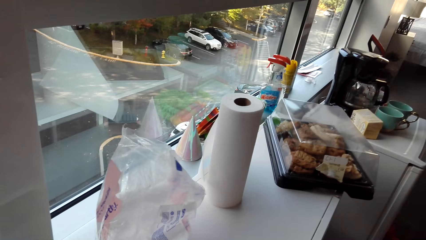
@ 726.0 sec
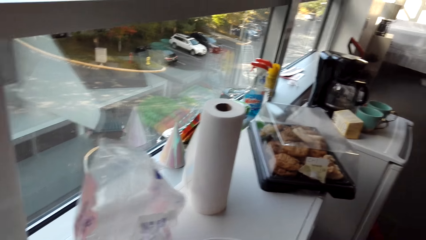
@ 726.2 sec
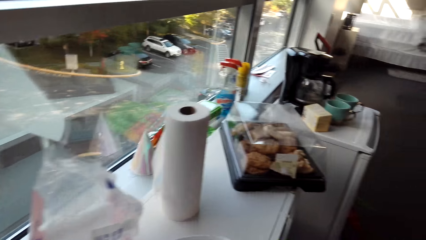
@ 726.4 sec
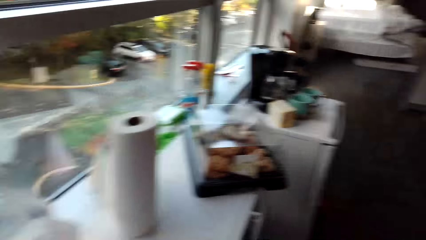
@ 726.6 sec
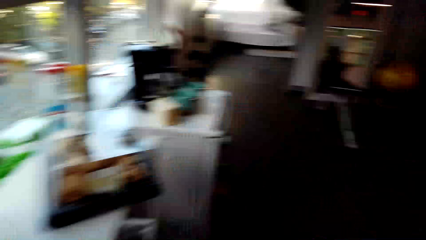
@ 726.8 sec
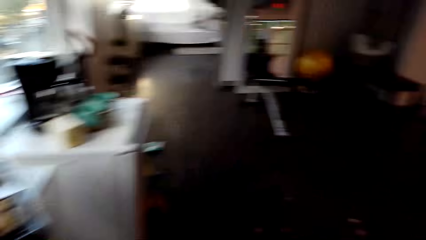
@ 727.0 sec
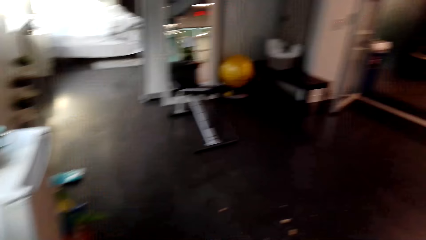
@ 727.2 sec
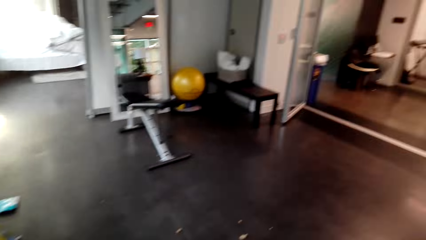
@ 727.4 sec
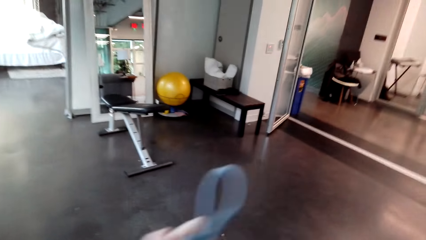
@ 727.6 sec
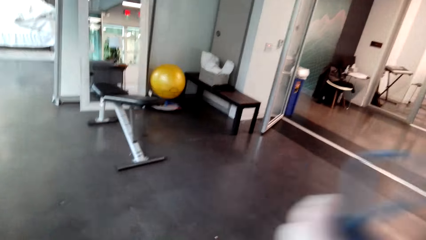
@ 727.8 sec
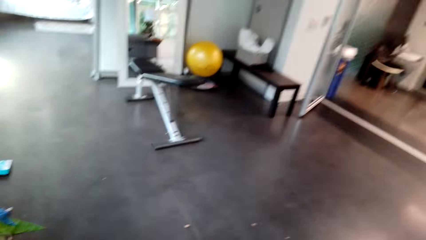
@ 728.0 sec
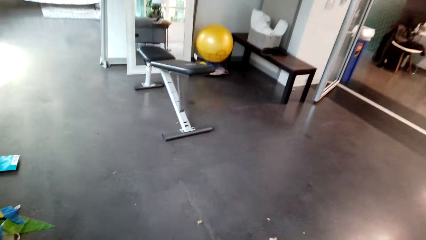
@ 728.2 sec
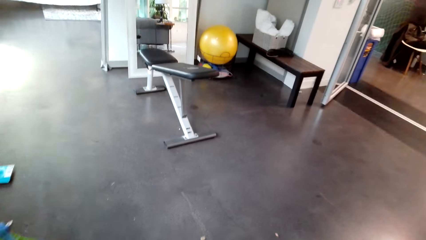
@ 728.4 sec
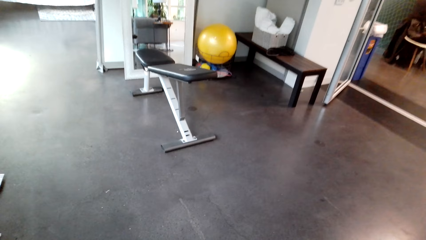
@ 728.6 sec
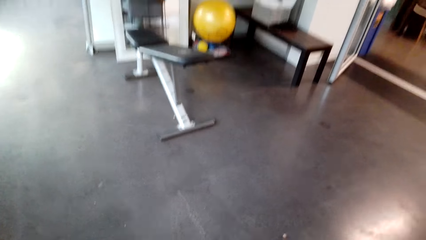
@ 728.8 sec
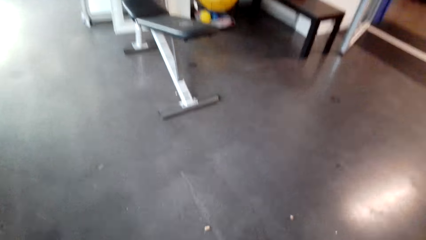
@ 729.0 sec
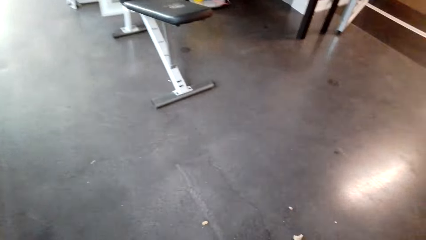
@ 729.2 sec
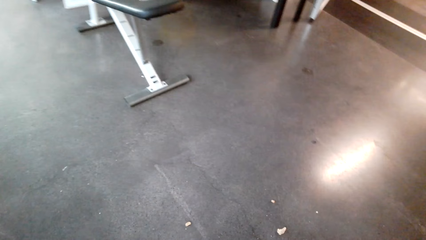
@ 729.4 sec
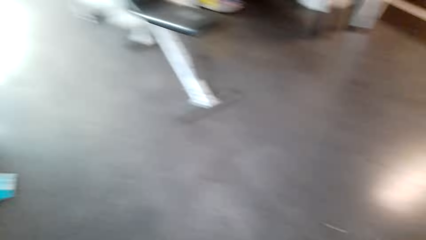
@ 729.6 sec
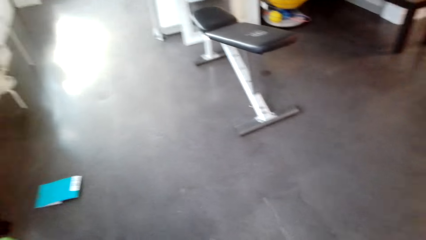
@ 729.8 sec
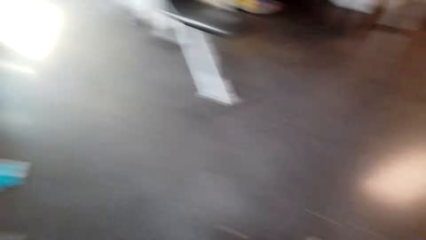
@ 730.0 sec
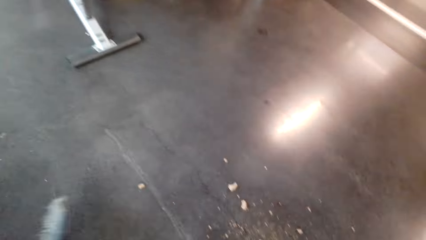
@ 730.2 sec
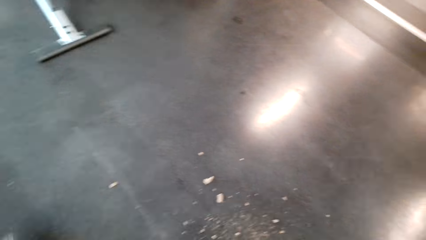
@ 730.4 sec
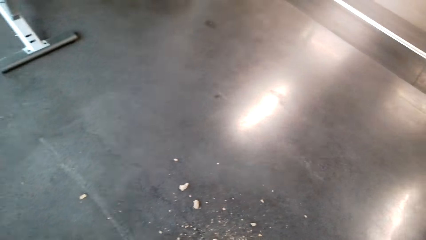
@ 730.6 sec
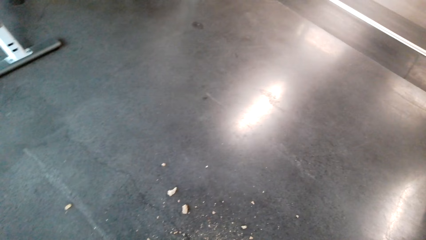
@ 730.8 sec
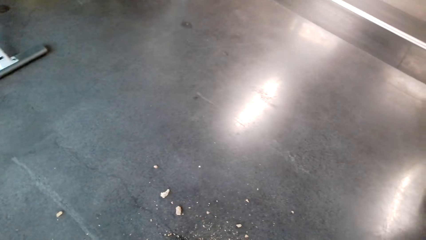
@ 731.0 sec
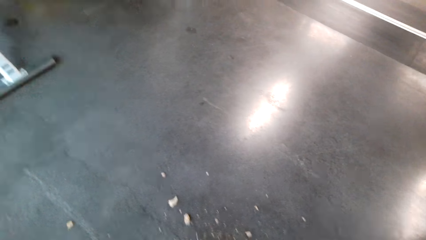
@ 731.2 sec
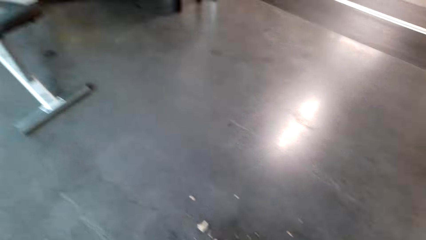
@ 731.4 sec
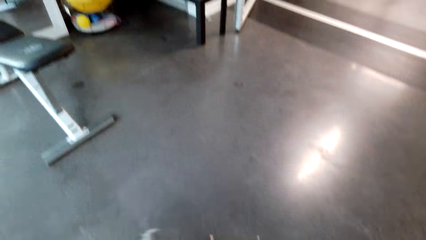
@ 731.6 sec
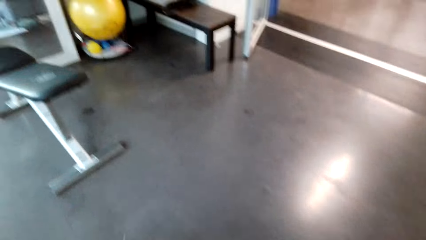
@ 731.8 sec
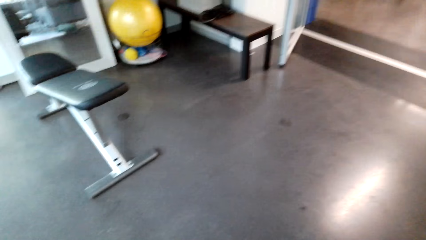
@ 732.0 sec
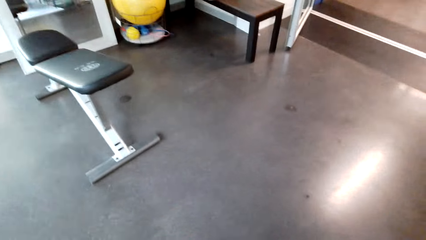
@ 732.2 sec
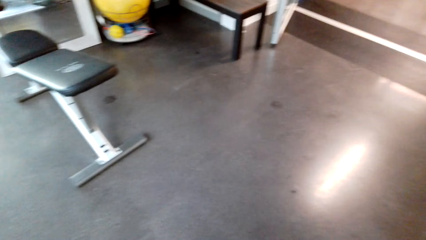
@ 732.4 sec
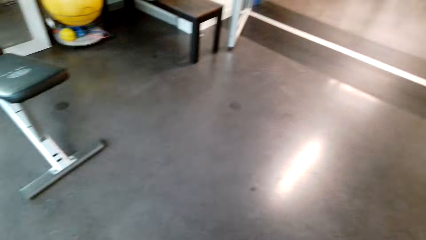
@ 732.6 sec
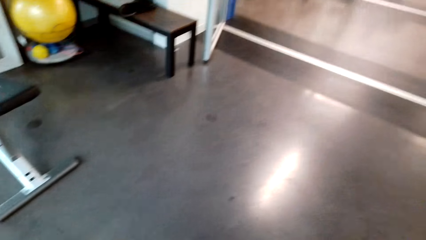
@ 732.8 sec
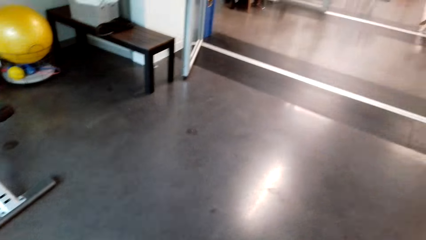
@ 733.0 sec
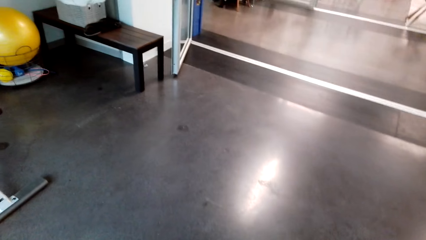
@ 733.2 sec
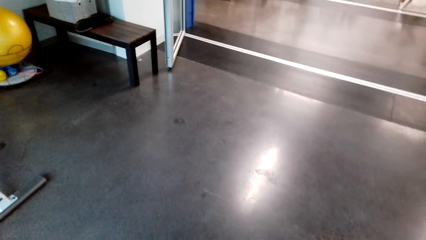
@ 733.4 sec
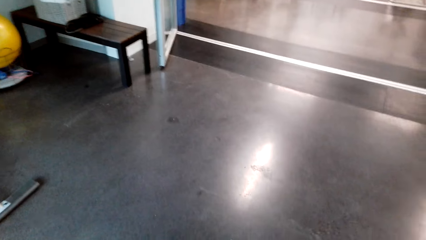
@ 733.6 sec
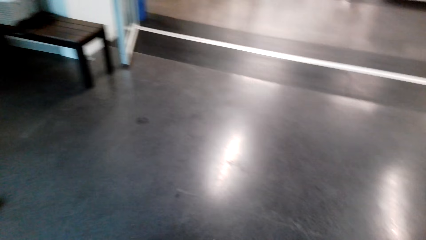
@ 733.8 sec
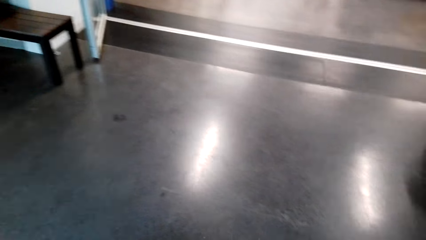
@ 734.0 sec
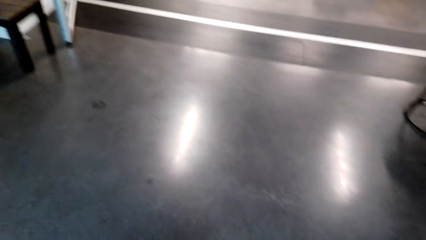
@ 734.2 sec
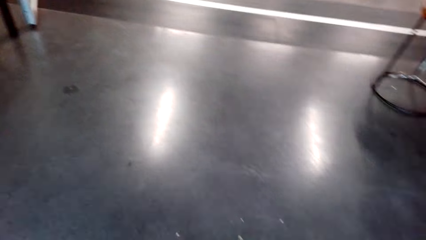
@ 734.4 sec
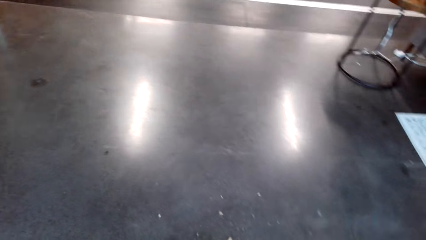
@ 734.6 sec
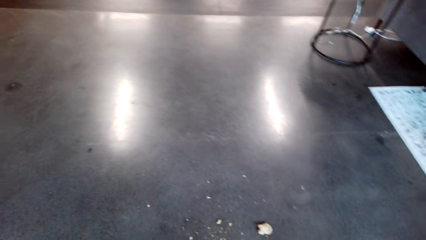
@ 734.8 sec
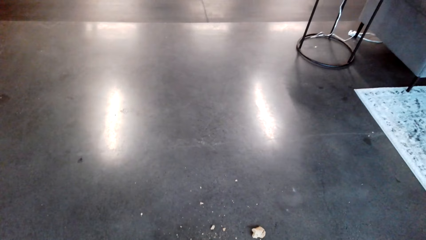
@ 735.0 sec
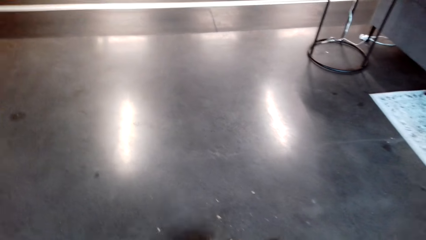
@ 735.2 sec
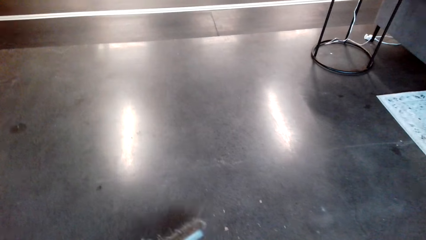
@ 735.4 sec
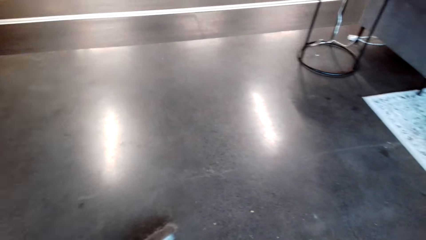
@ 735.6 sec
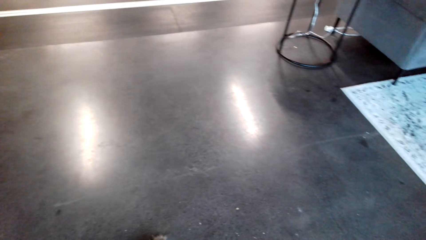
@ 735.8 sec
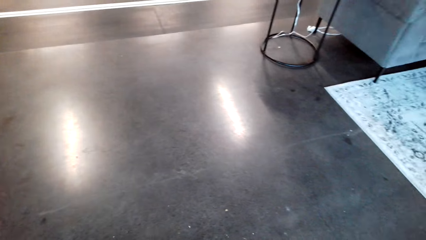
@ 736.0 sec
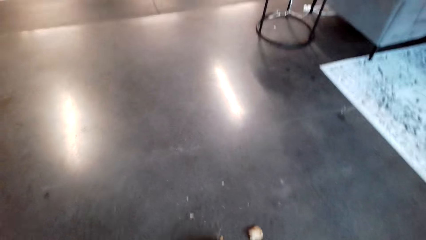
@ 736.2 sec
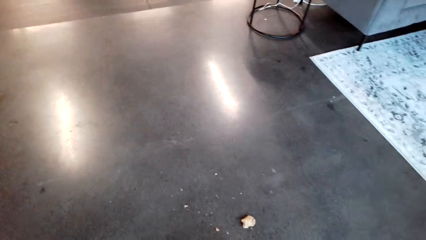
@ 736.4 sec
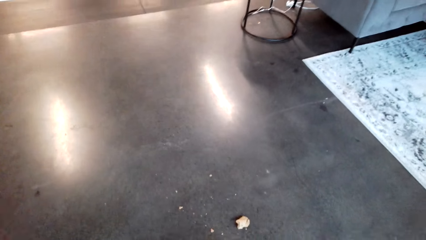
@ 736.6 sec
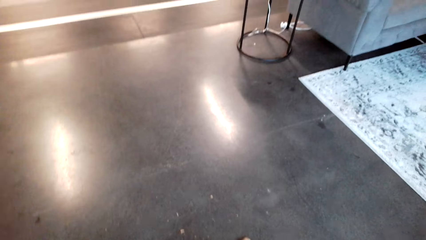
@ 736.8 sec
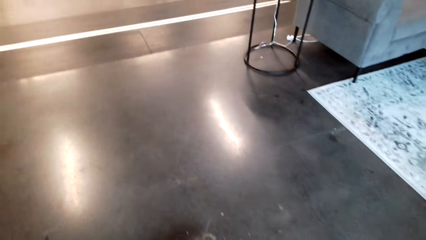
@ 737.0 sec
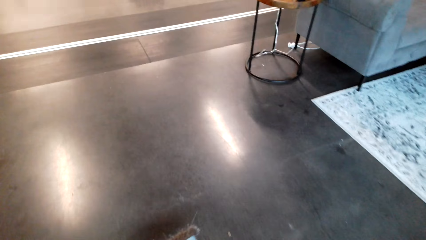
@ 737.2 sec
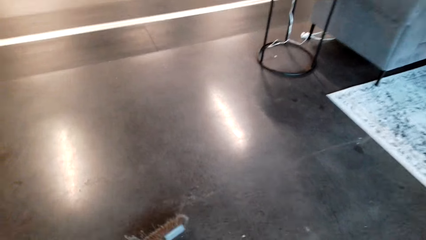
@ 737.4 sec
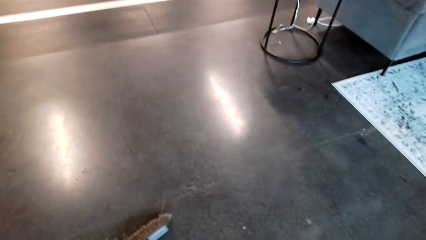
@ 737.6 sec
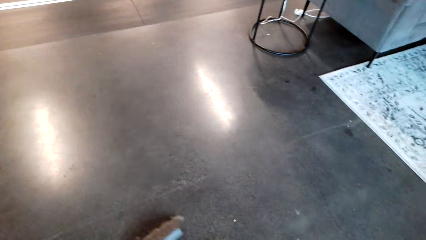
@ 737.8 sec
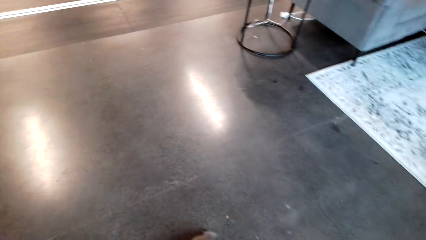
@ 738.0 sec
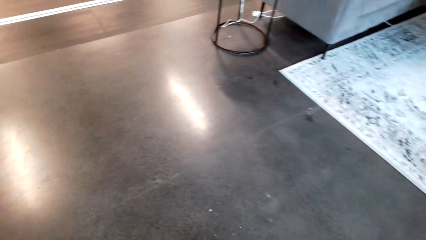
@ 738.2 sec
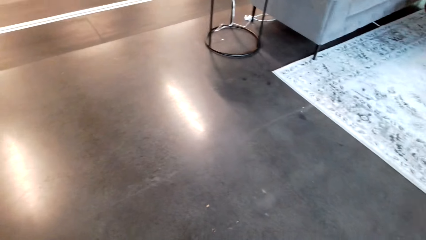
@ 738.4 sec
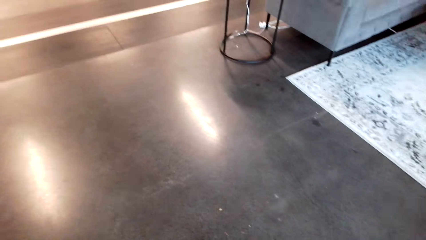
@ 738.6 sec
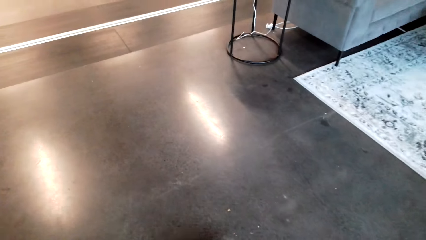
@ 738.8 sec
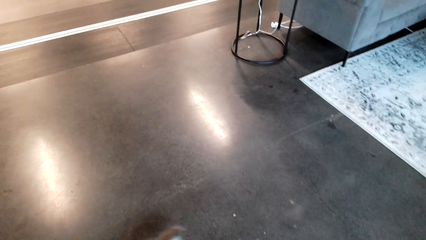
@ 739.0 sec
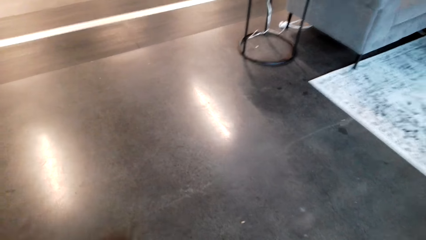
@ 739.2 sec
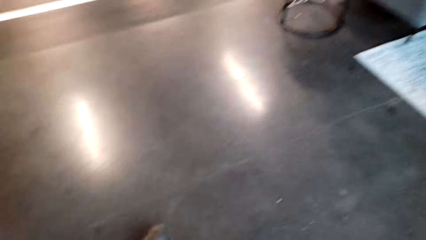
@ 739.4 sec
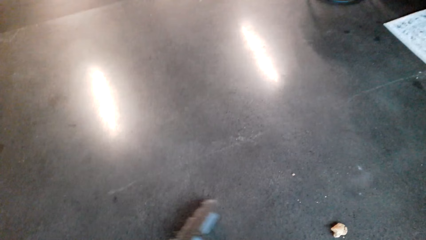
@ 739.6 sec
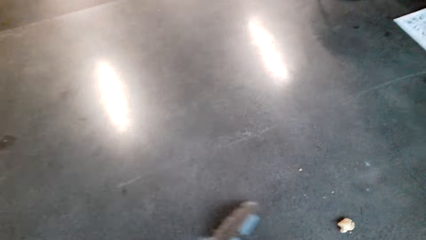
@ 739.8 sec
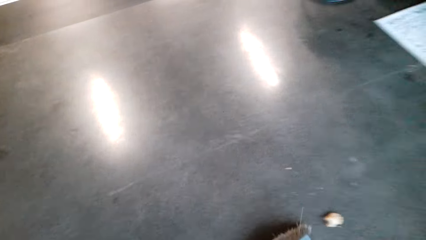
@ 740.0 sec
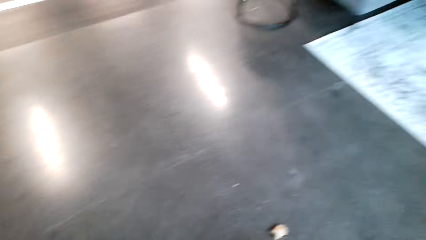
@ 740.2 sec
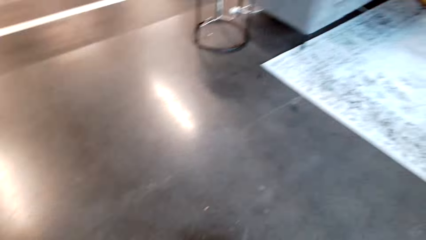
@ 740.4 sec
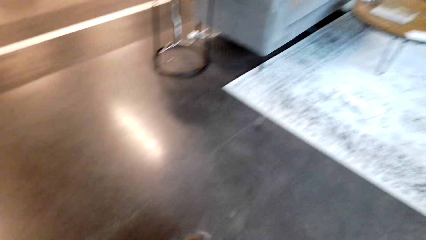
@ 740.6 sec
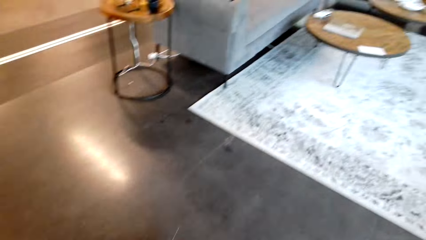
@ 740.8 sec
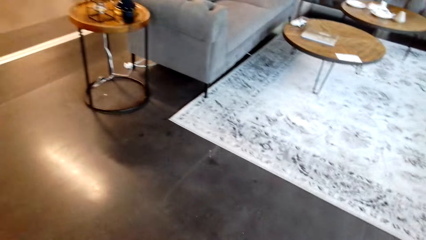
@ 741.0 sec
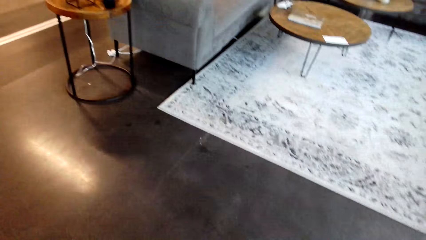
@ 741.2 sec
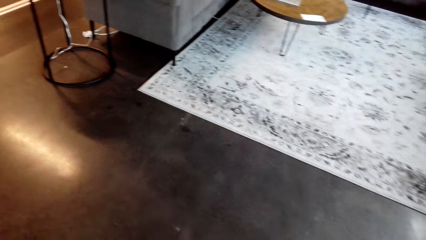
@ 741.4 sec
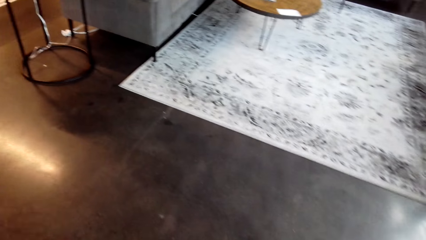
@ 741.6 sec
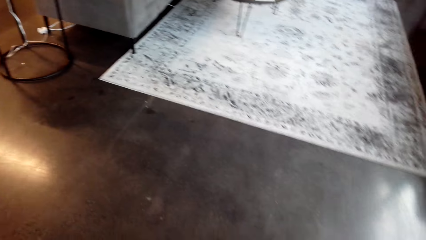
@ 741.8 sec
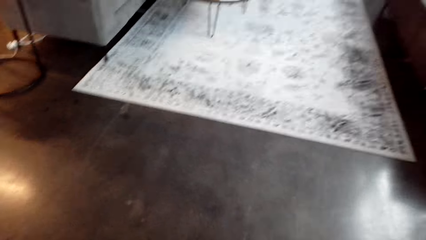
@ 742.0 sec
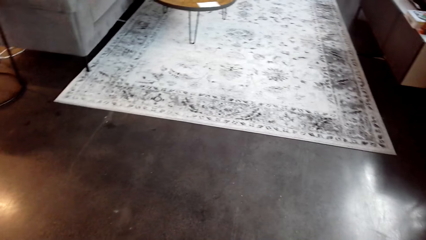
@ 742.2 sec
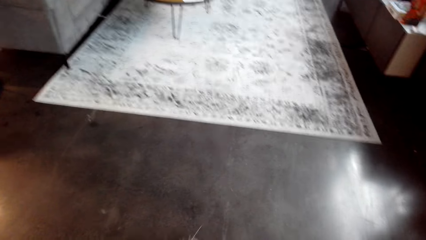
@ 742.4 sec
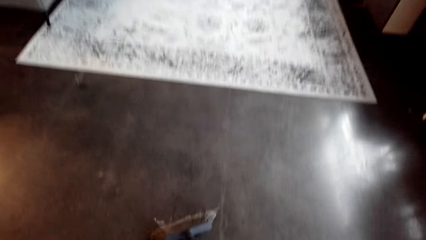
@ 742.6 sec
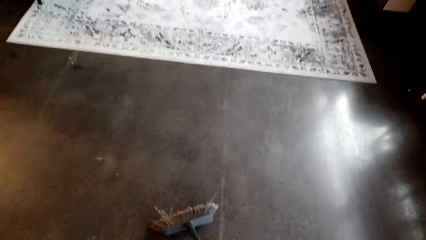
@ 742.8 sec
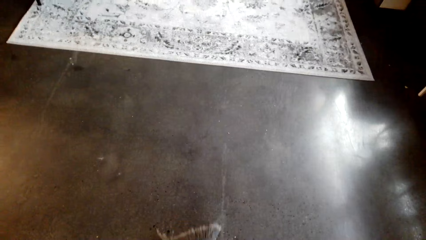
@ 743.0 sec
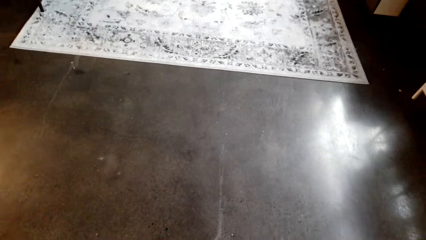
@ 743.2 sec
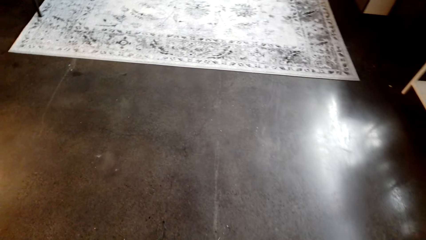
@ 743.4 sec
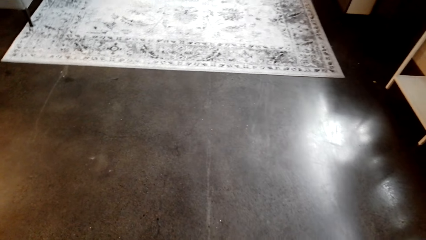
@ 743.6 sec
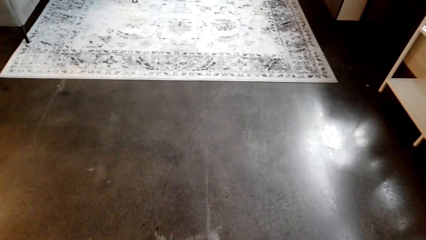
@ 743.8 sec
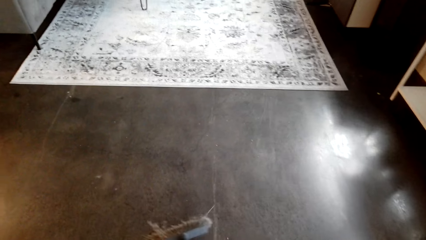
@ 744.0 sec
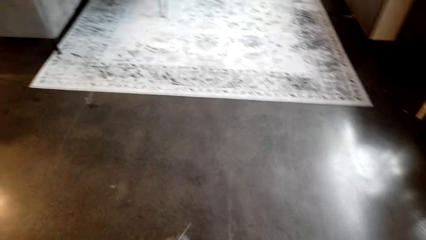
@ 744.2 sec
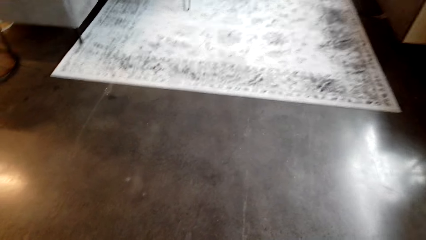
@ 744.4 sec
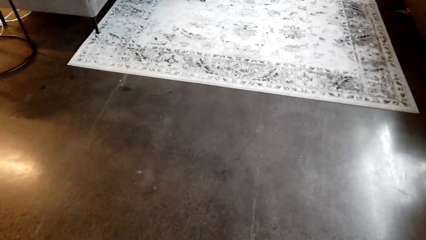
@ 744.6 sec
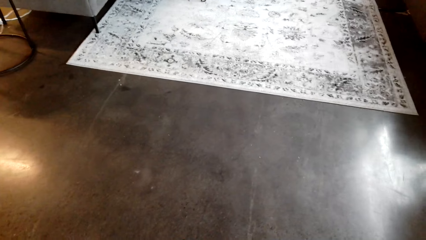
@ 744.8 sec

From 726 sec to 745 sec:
The camera wearer looks at the tissue paper. They walk in the house. They sweep the floor. They look on the floor. They sweep on the floor.
